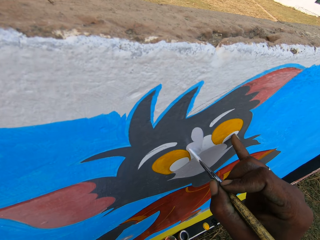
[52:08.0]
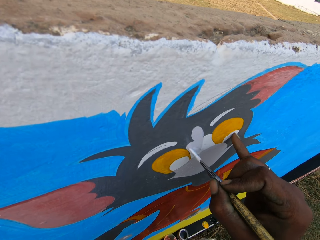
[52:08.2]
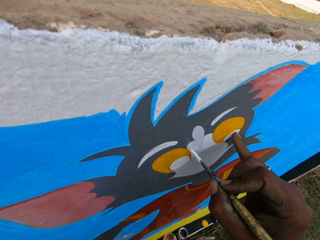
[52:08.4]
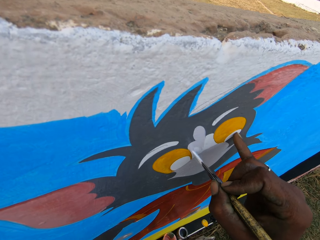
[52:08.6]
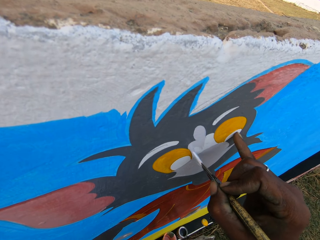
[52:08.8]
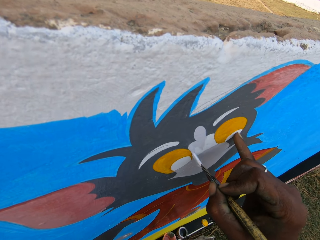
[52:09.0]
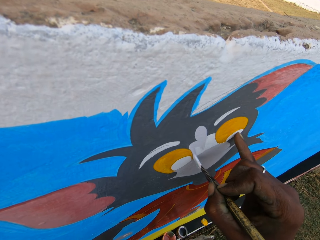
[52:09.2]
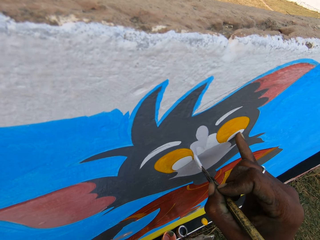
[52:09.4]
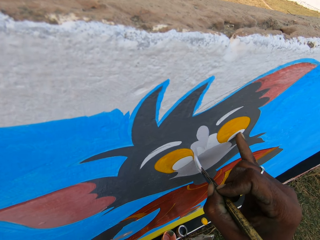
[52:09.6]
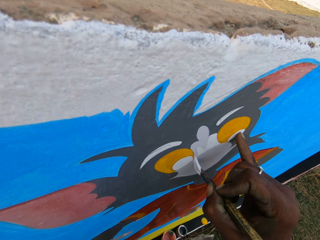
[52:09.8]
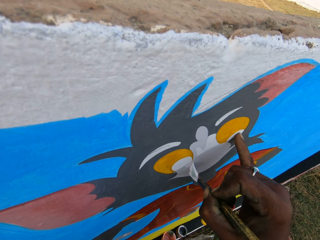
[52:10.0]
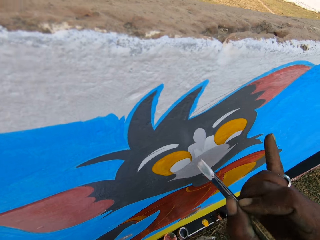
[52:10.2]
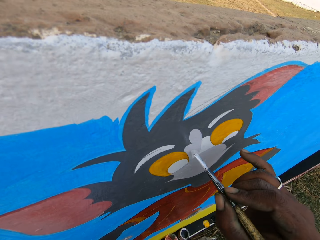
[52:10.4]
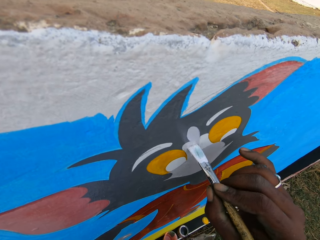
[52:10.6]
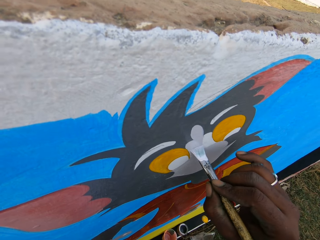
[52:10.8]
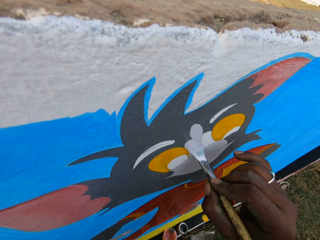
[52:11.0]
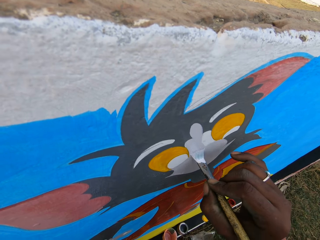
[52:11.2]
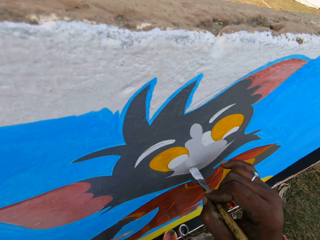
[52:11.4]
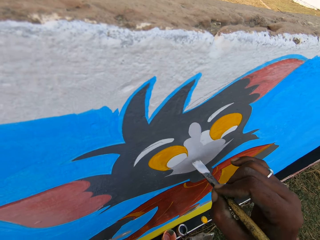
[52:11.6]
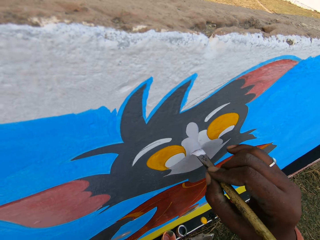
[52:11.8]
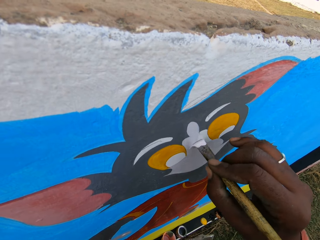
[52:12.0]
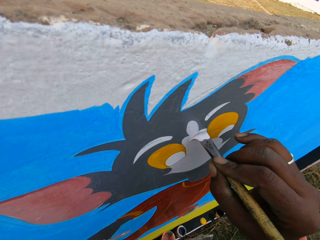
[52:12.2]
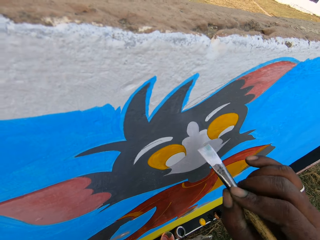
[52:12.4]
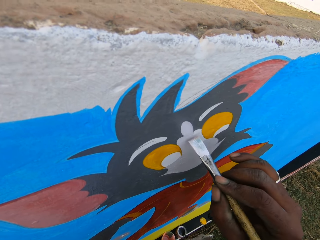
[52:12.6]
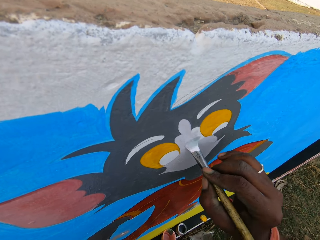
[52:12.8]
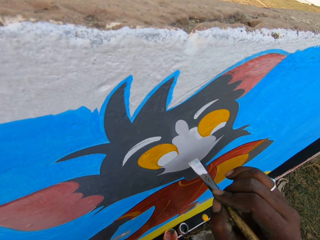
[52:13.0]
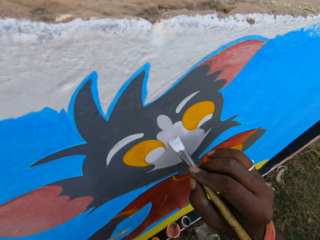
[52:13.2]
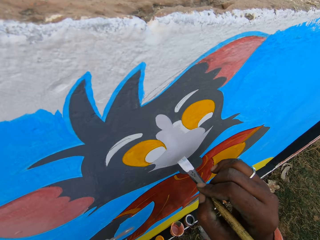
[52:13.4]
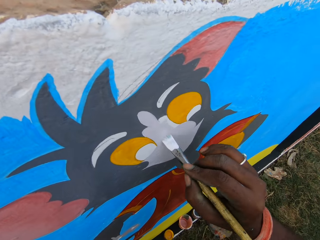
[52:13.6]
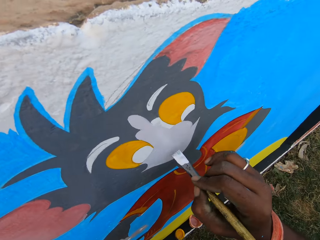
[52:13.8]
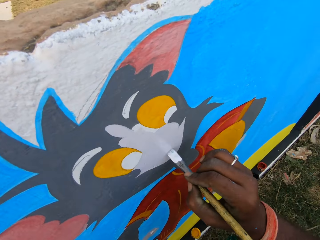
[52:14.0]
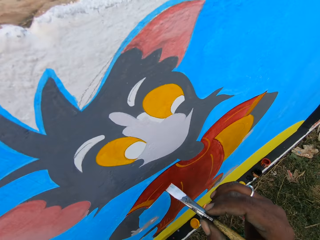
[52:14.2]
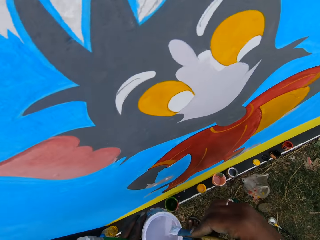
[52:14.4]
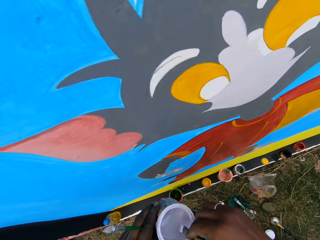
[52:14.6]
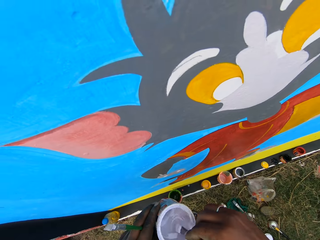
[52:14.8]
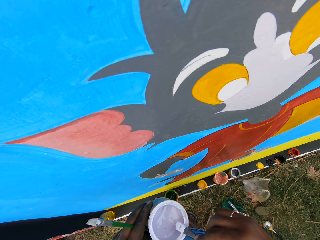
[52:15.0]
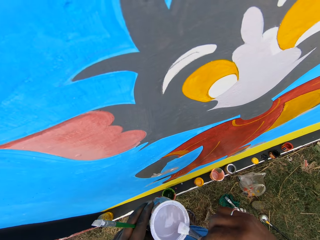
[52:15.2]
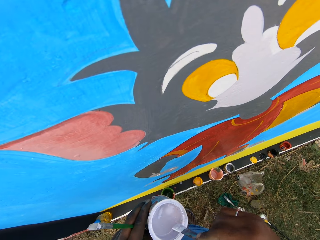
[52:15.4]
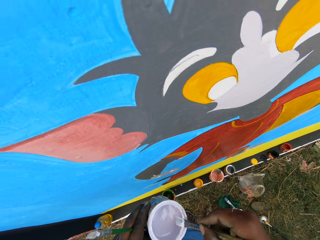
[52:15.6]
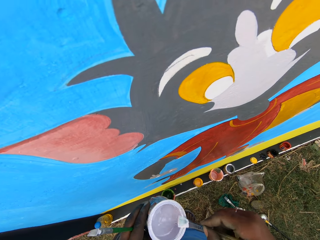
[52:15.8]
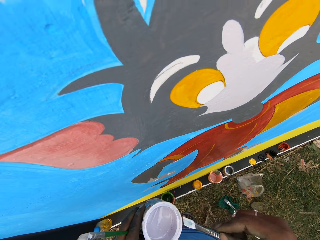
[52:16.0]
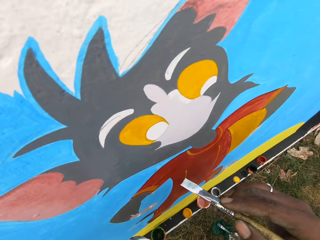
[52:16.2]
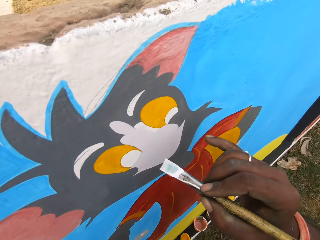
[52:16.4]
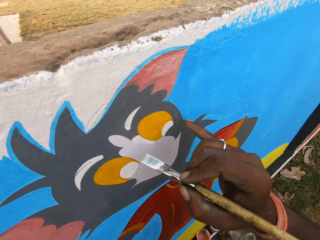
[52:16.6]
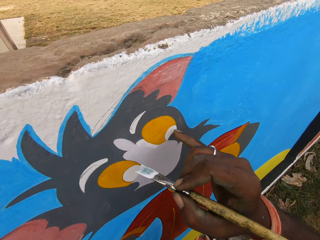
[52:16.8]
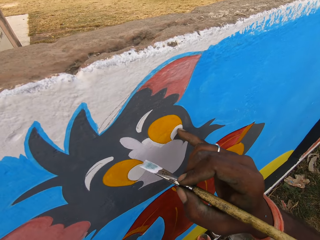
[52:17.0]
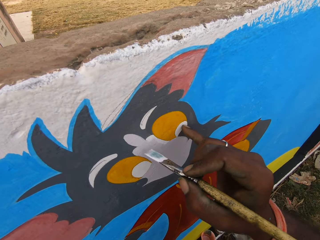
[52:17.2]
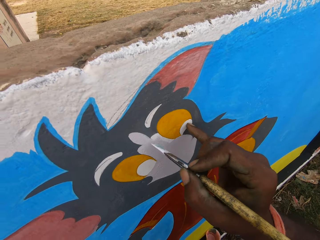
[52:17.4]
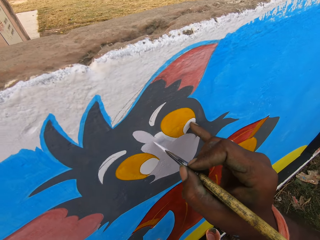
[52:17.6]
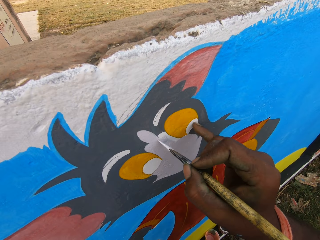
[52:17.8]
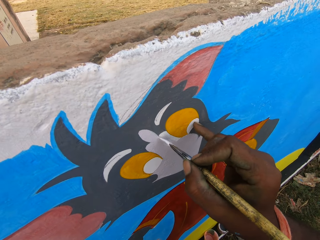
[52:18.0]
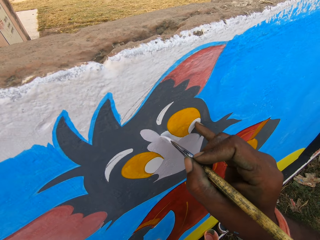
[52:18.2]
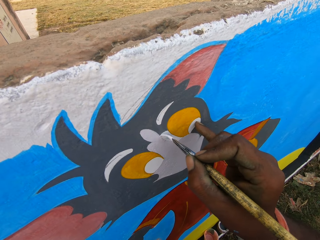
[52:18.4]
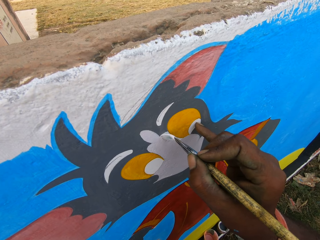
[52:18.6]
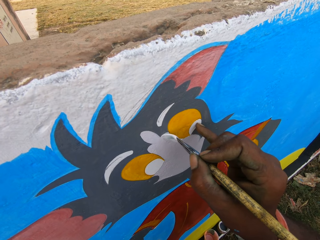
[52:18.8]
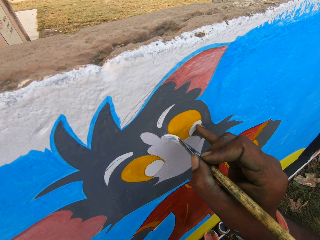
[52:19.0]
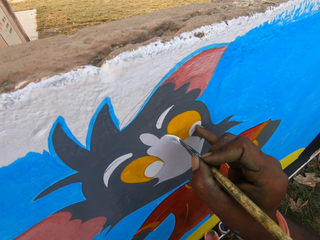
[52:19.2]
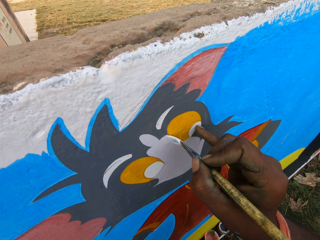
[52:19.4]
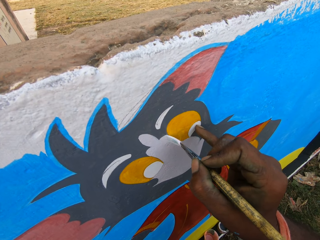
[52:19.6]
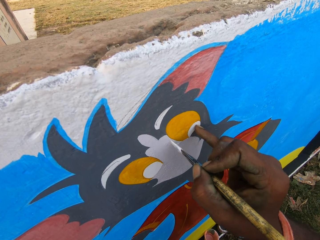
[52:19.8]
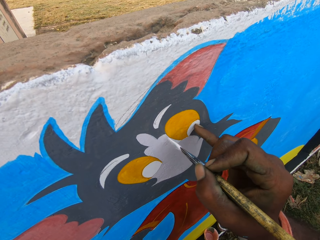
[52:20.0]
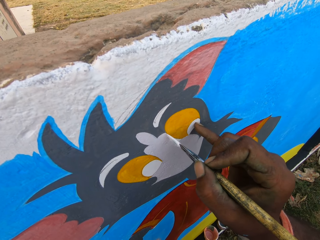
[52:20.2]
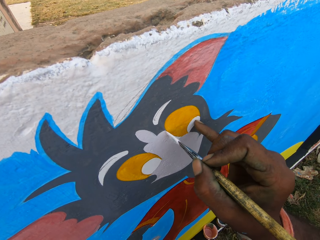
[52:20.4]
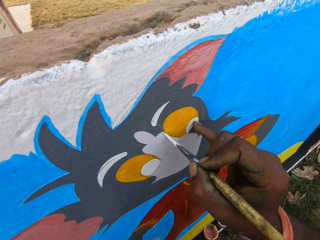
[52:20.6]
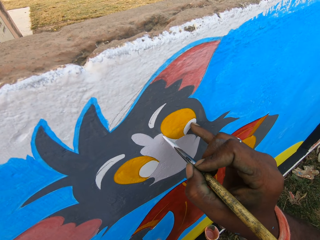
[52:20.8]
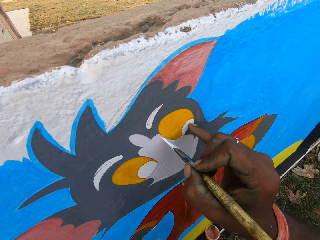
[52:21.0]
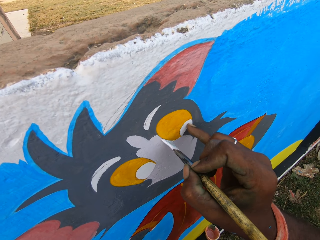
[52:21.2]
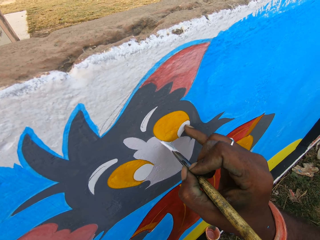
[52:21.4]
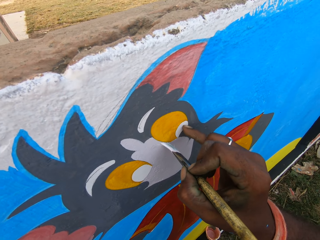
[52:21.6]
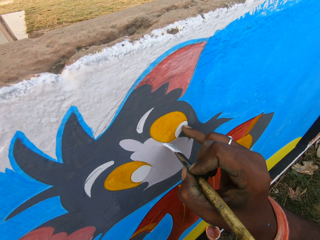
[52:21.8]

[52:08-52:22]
The camera wearer moves the paintbrush to the paint can. He dips the paintbrush in the paint can. He rubs the paintbrush on the edge of the paint can. He removes the excess paint on the paintbrush. He moves the paintbrush close to the wall. He places his finger on the wall. He paints the wall with the paintbrush.

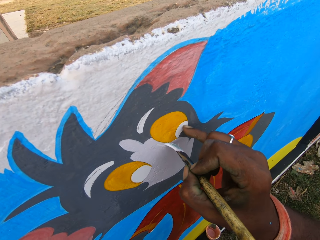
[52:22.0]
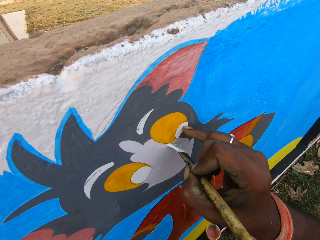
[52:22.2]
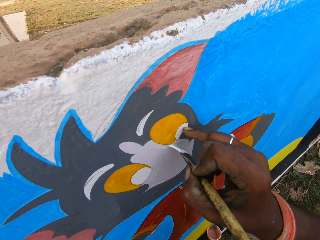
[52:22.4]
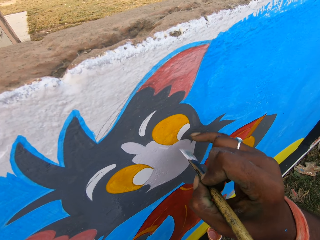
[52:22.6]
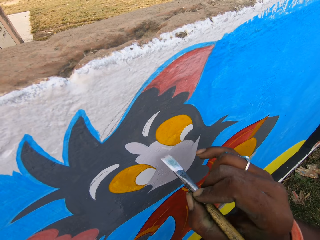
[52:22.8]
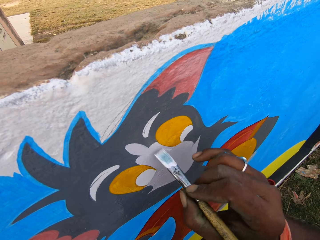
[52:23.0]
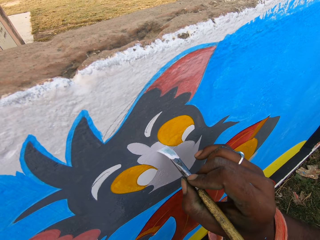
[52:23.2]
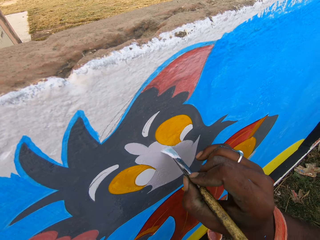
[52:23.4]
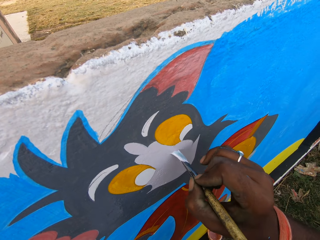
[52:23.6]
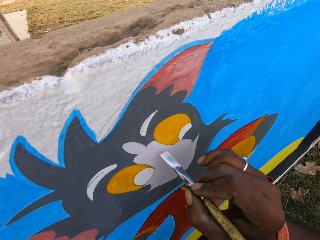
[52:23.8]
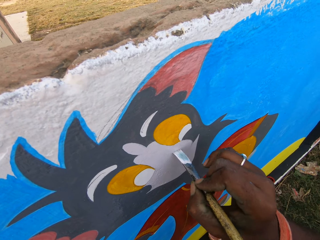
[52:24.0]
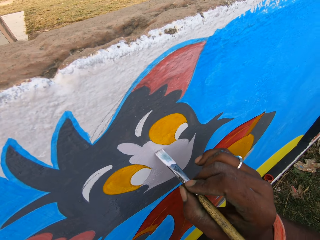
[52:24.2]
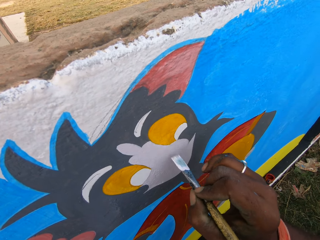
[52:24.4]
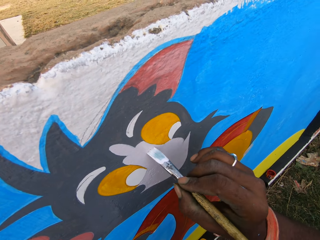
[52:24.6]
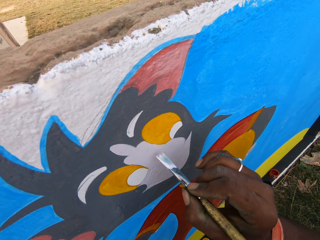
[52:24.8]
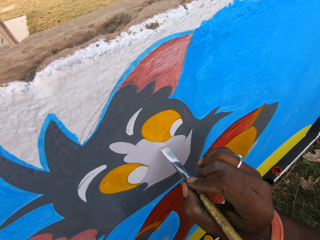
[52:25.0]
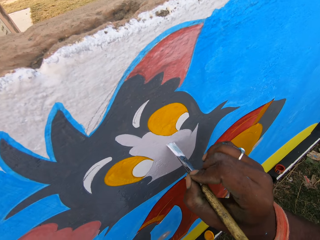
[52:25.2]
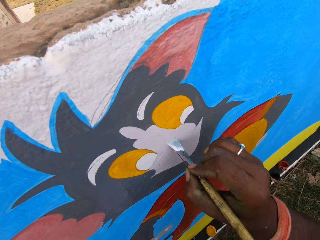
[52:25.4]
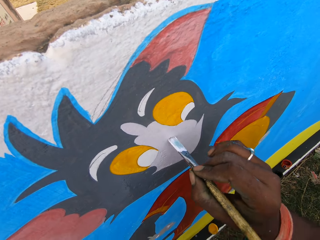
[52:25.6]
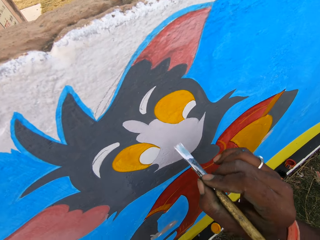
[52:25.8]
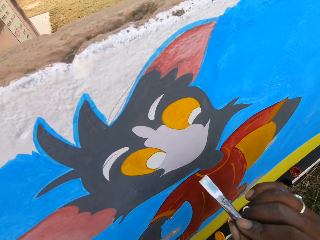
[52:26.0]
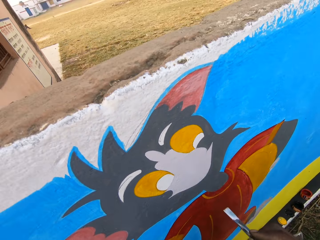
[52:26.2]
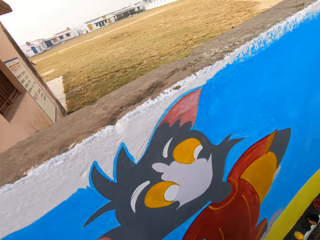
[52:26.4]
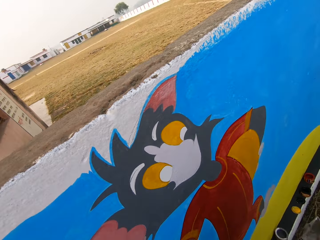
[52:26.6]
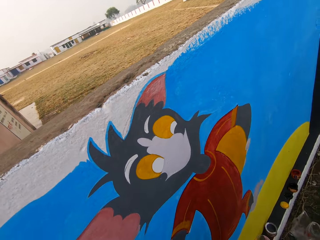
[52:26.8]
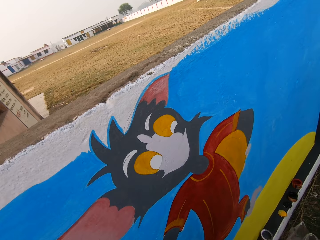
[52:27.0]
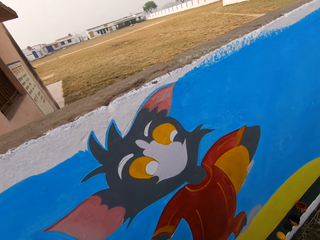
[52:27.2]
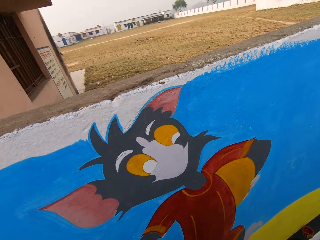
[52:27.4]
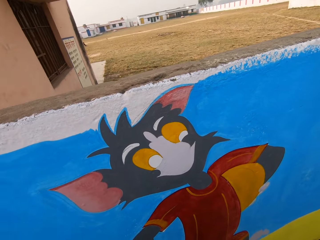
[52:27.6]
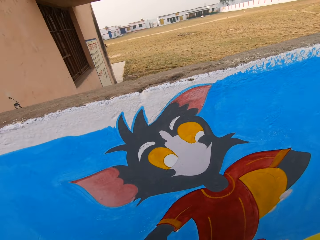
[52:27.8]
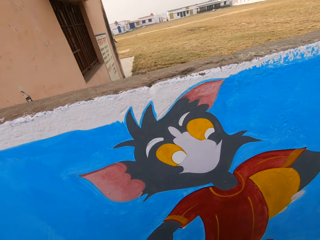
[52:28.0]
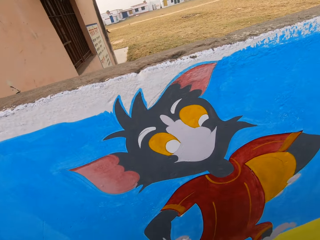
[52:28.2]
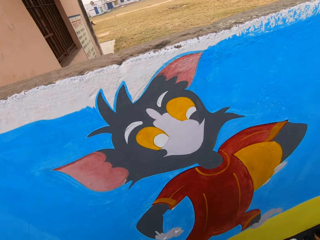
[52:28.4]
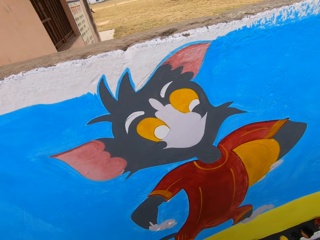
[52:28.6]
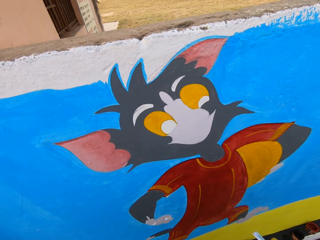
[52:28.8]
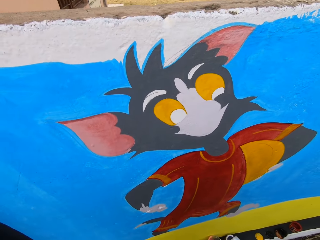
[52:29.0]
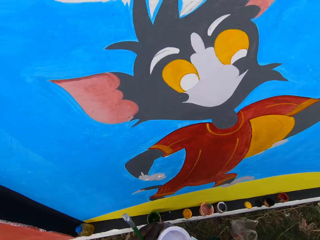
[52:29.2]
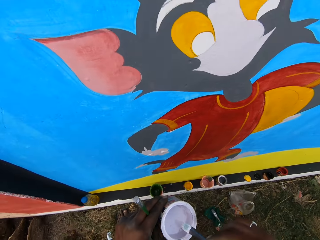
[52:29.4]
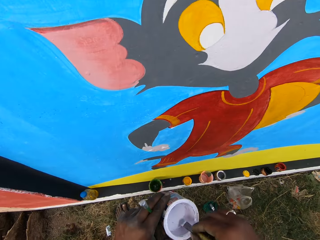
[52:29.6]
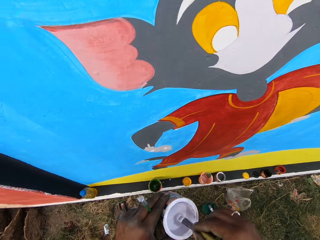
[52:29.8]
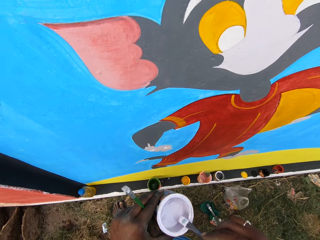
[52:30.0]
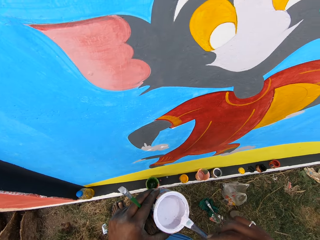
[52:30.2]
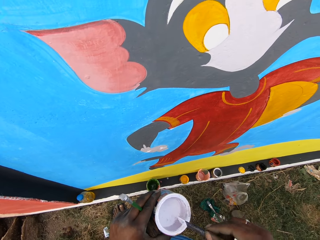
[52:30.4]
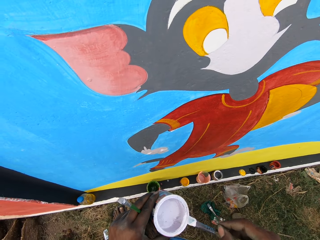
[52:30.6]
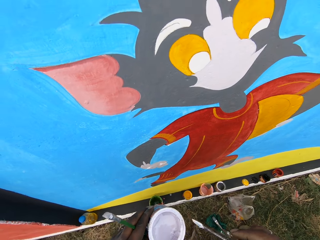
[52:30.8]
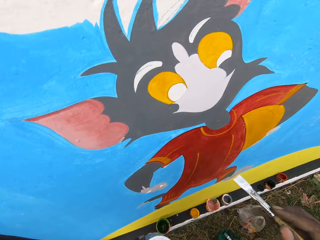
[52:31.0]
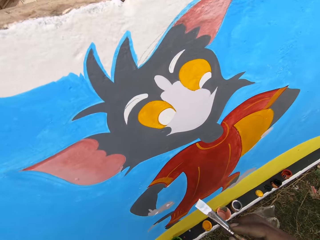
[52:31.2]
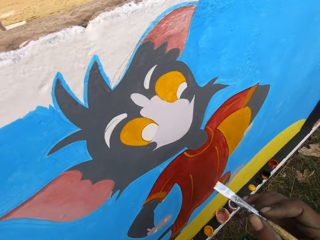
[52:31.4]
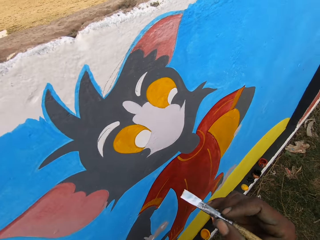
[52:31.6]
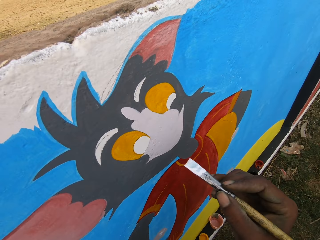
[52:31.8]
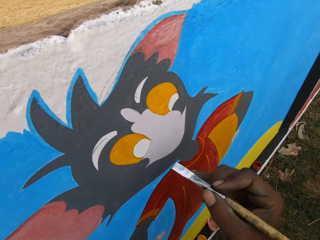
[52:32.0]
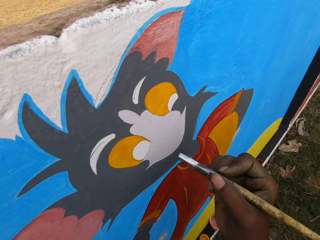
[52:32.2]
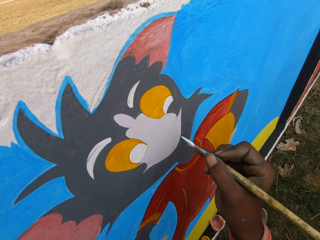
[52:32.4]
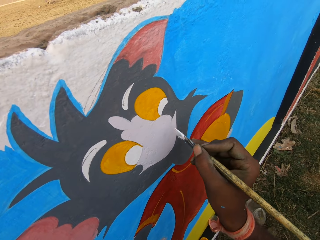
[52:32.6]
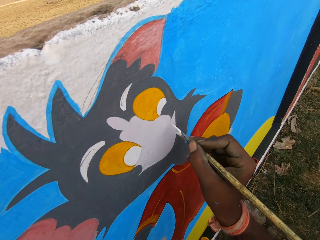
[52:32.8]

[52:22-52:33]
The camera wearer looks around. A man sits on the field. The camera wearer dips the paintbrush in the paint can. They remove the excess paint on the paintbrush. They rub the paintbrush on the edge of the paint can. They move the paintbrush close to the wall and move the paintbrush around the wall.
